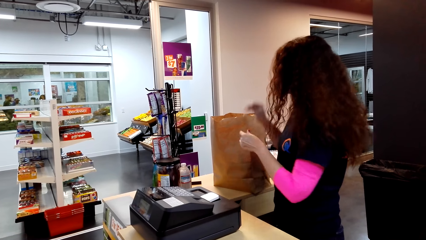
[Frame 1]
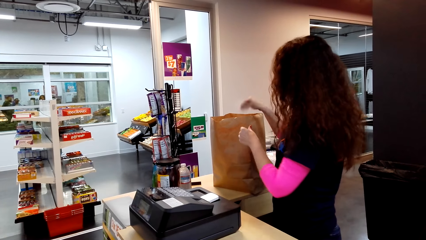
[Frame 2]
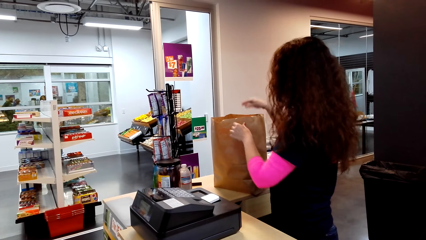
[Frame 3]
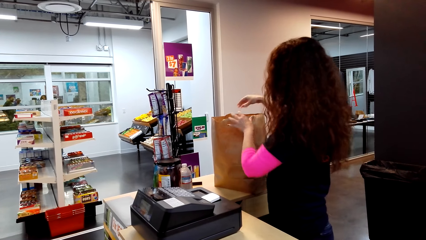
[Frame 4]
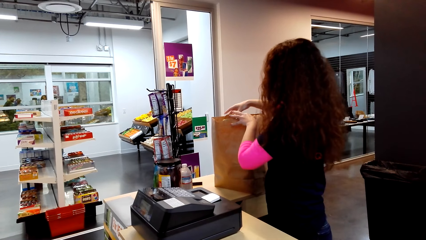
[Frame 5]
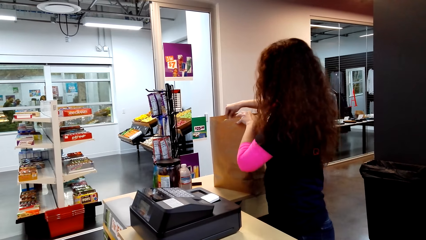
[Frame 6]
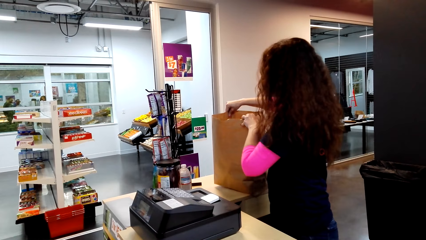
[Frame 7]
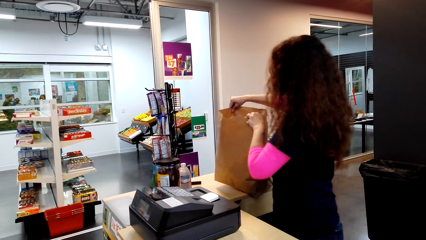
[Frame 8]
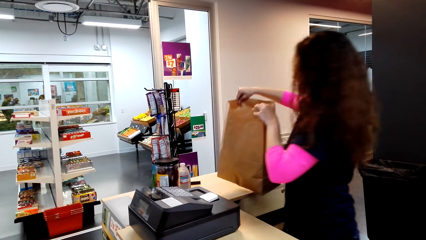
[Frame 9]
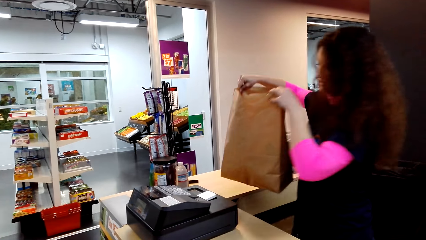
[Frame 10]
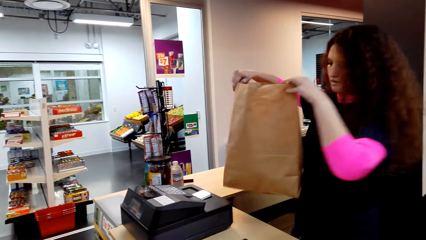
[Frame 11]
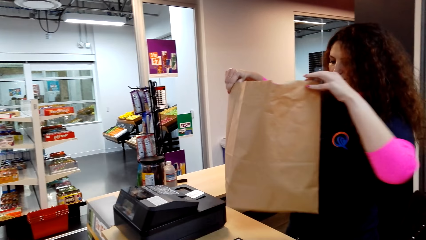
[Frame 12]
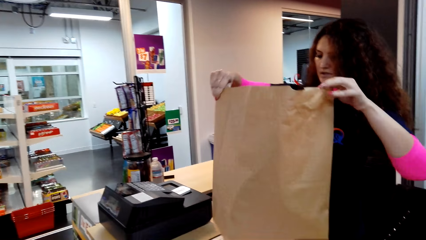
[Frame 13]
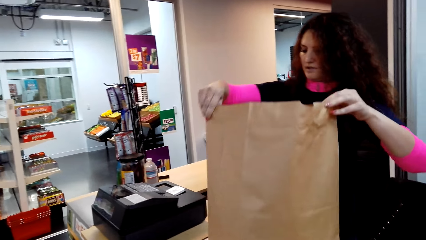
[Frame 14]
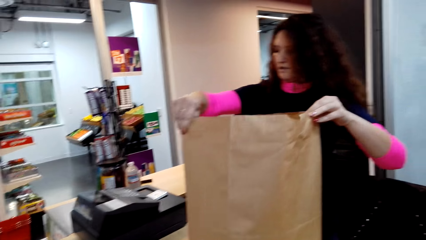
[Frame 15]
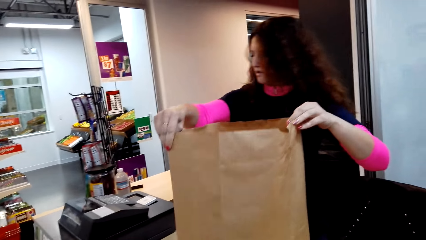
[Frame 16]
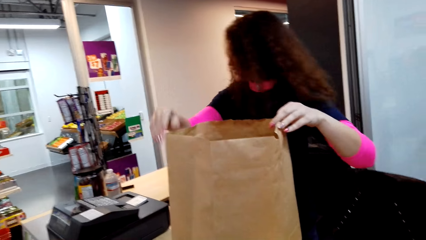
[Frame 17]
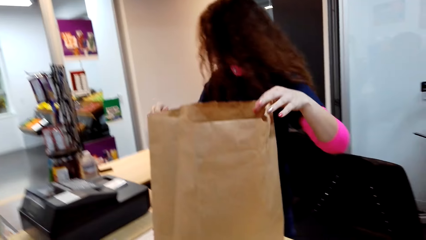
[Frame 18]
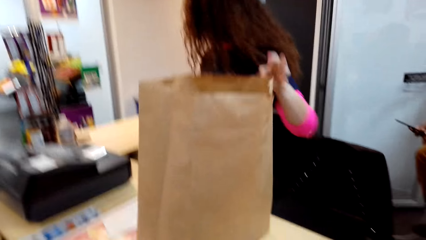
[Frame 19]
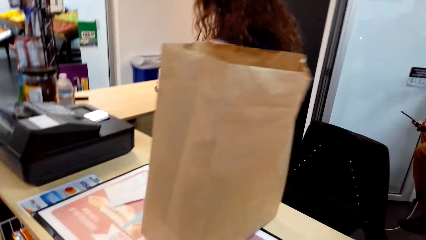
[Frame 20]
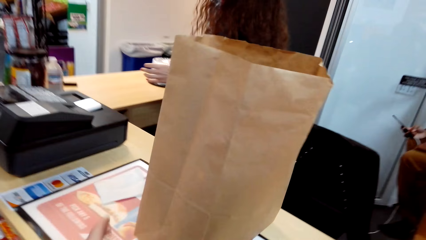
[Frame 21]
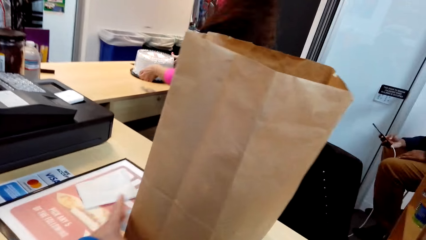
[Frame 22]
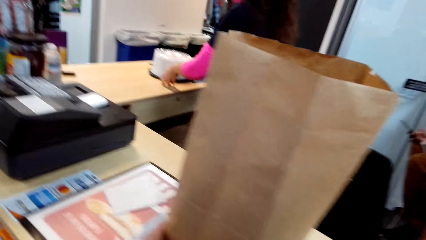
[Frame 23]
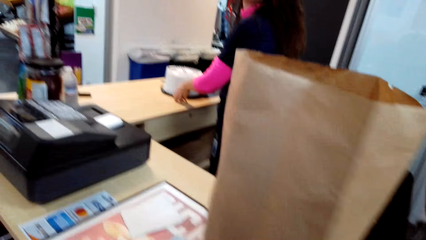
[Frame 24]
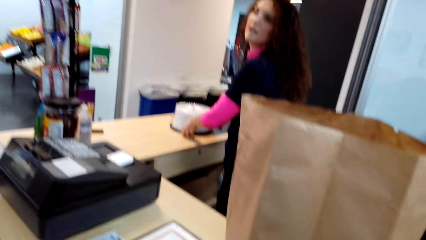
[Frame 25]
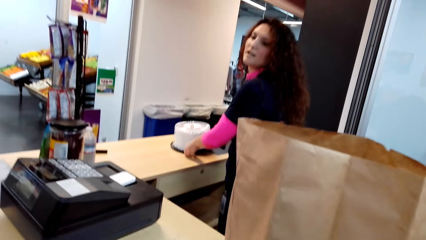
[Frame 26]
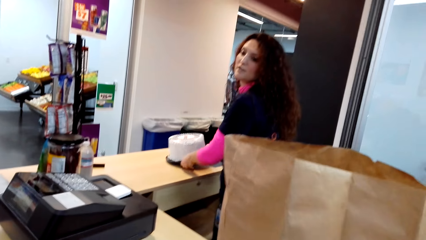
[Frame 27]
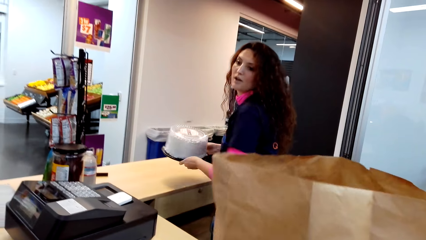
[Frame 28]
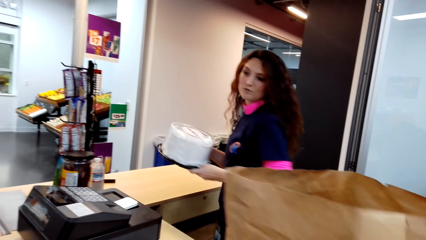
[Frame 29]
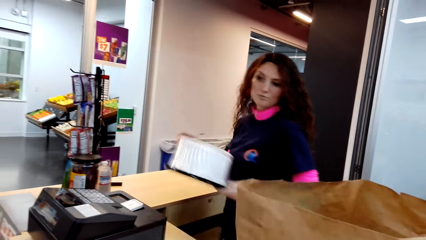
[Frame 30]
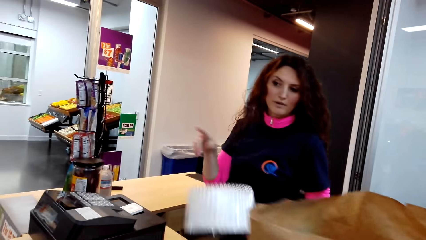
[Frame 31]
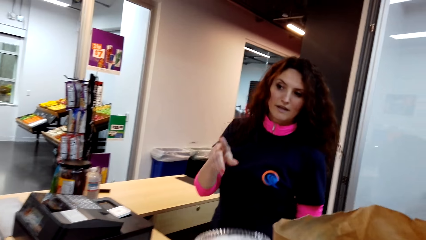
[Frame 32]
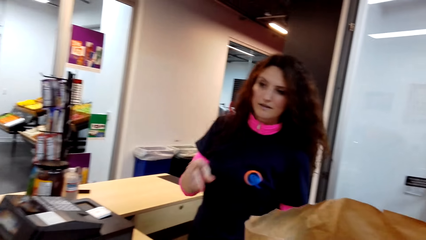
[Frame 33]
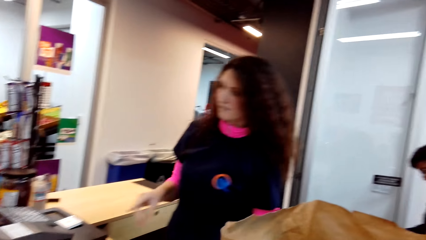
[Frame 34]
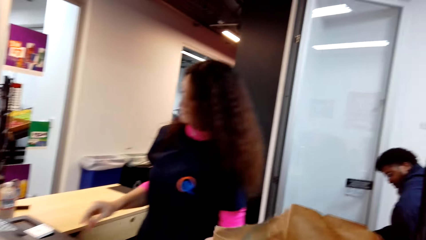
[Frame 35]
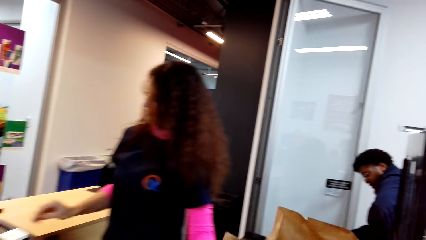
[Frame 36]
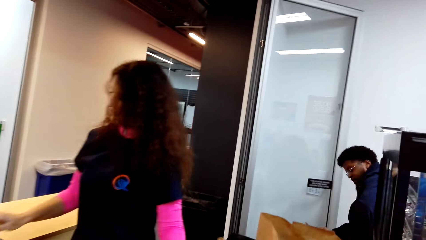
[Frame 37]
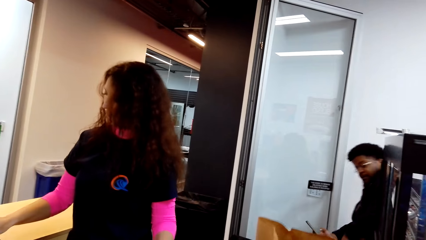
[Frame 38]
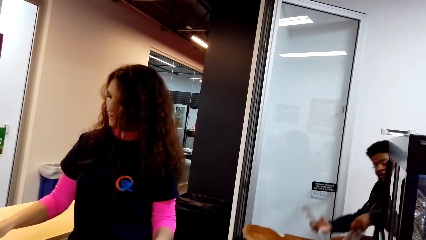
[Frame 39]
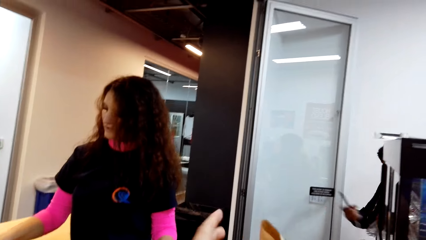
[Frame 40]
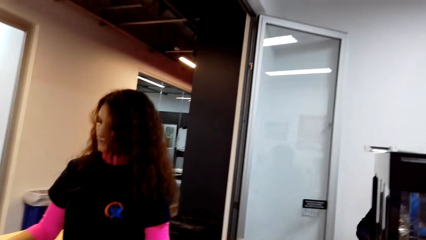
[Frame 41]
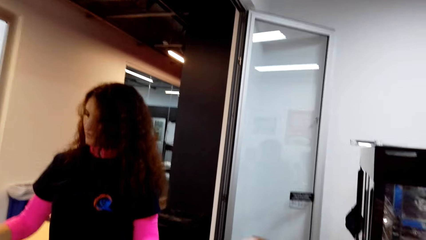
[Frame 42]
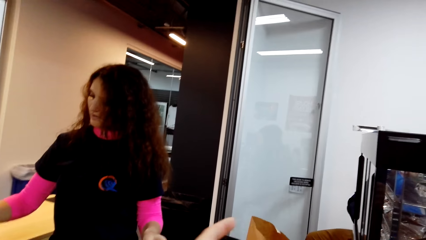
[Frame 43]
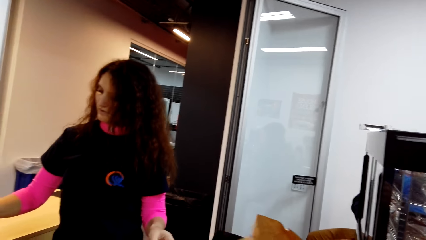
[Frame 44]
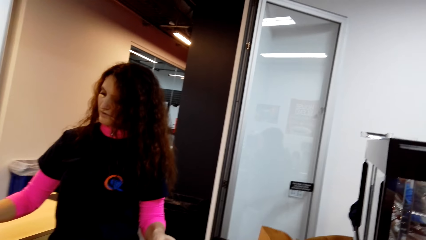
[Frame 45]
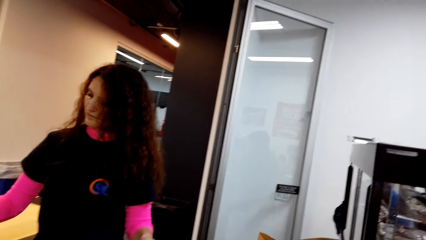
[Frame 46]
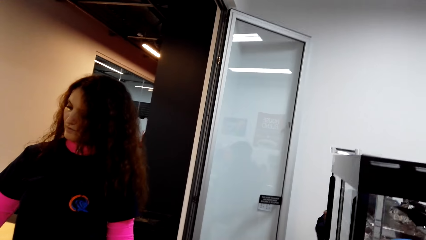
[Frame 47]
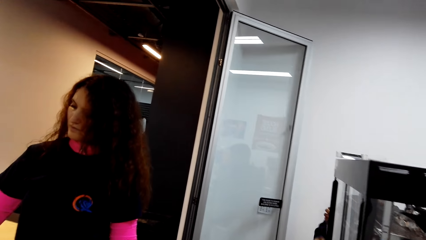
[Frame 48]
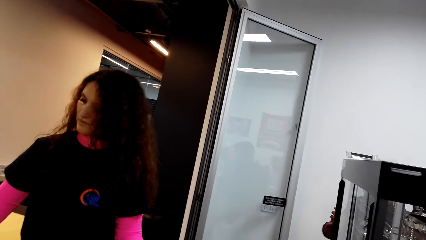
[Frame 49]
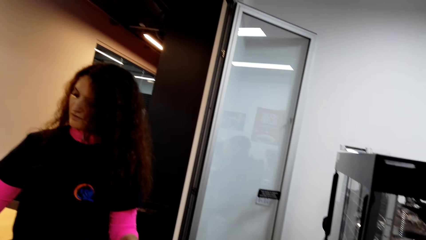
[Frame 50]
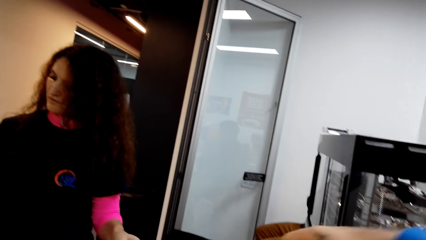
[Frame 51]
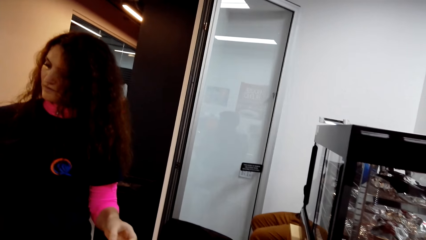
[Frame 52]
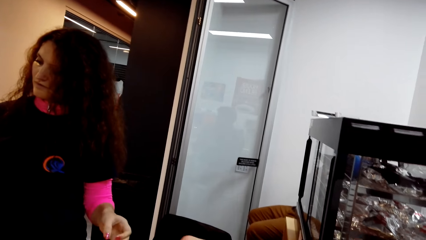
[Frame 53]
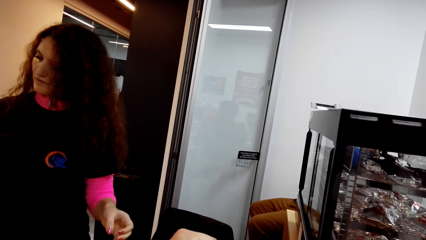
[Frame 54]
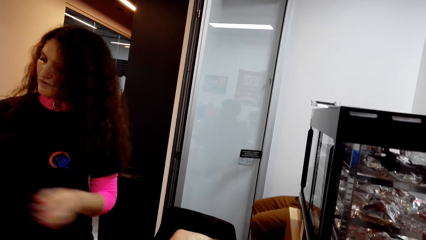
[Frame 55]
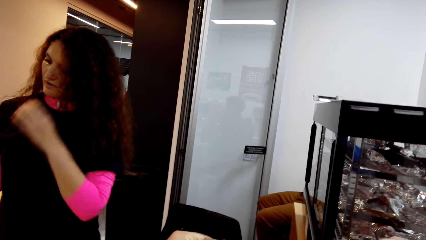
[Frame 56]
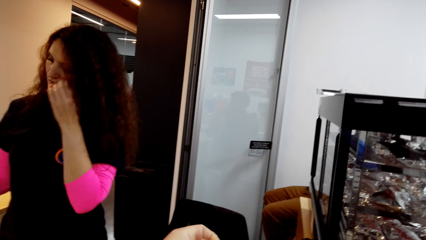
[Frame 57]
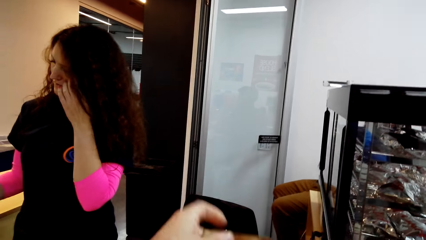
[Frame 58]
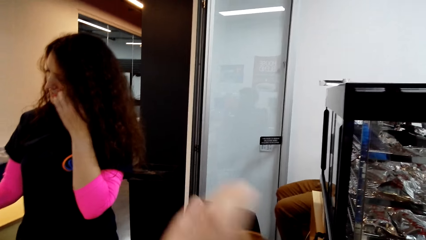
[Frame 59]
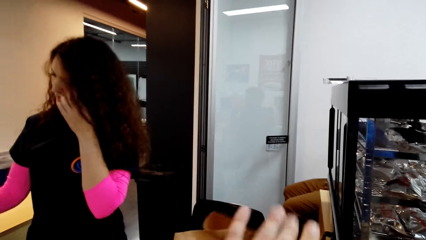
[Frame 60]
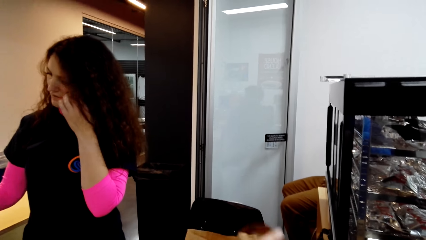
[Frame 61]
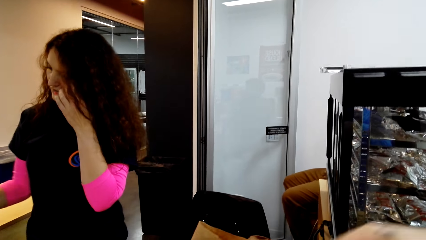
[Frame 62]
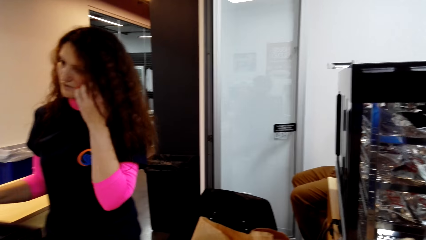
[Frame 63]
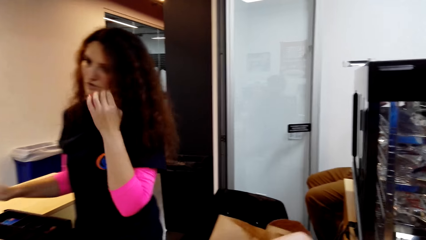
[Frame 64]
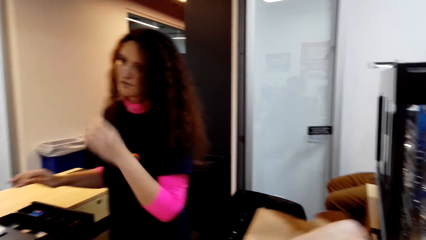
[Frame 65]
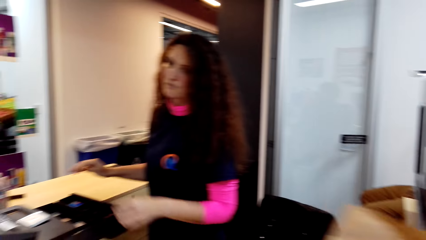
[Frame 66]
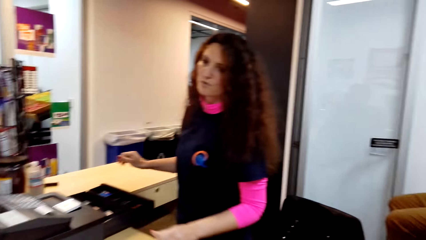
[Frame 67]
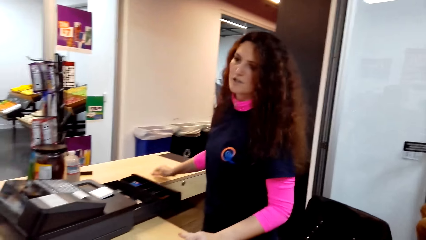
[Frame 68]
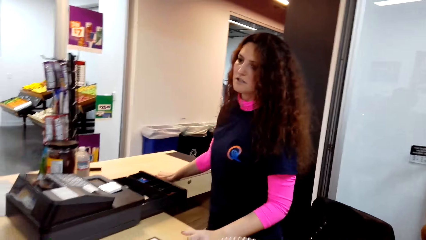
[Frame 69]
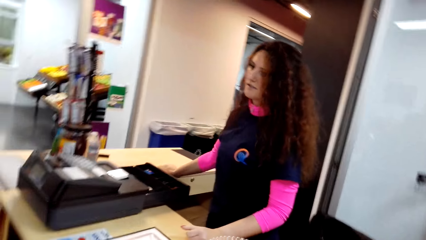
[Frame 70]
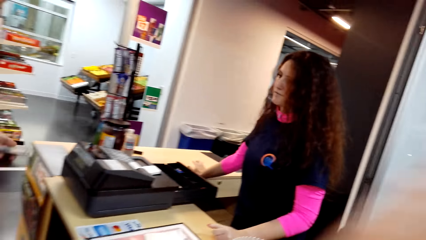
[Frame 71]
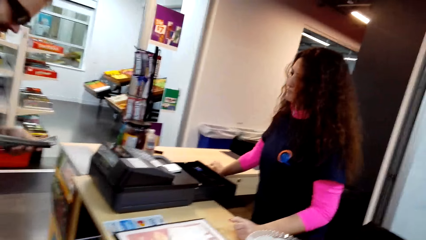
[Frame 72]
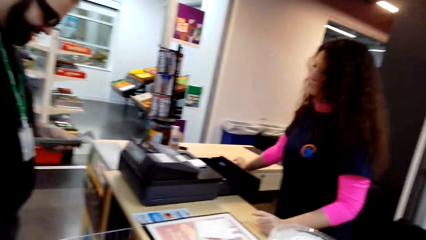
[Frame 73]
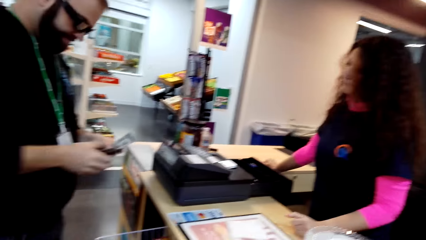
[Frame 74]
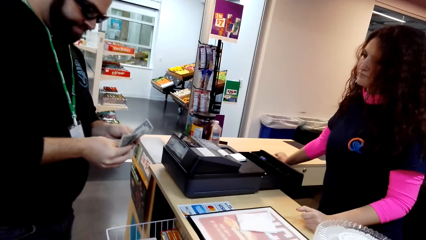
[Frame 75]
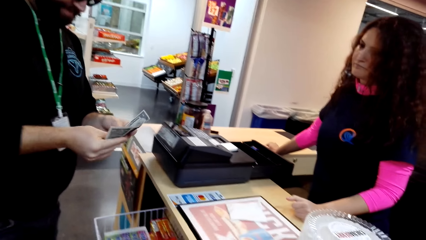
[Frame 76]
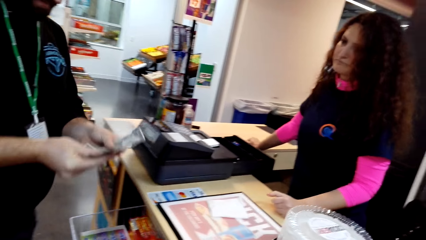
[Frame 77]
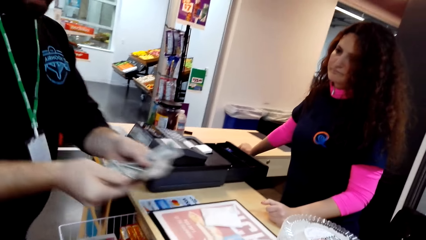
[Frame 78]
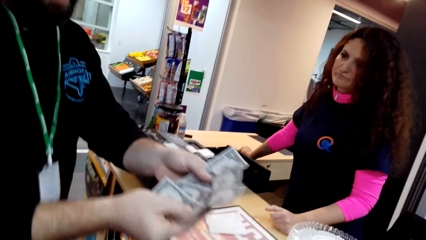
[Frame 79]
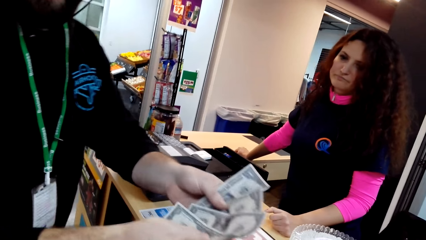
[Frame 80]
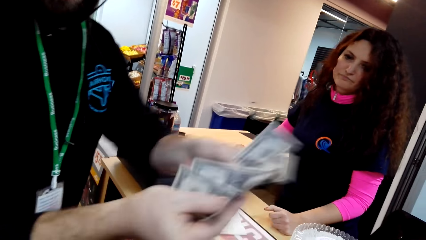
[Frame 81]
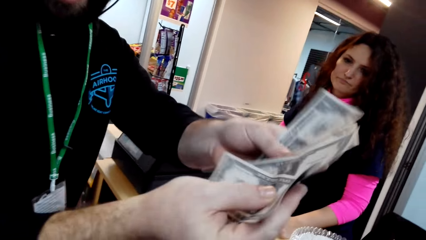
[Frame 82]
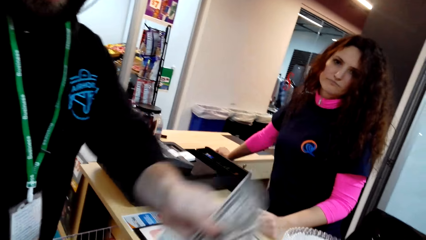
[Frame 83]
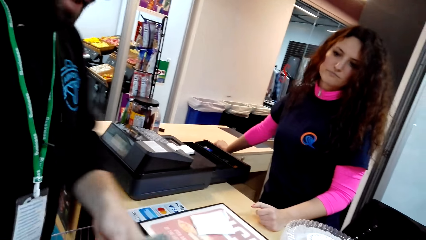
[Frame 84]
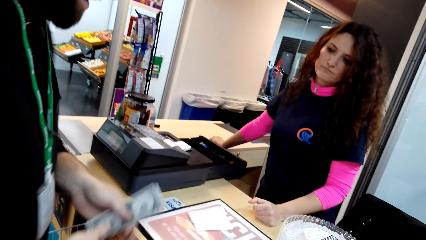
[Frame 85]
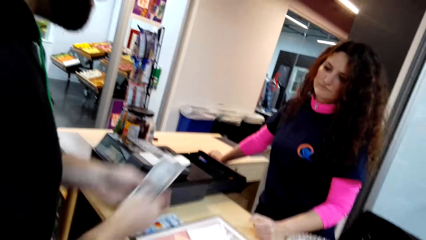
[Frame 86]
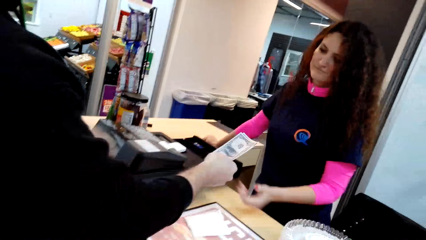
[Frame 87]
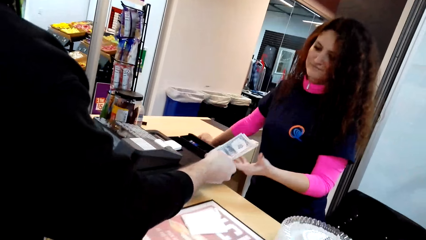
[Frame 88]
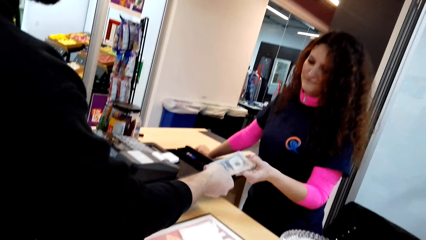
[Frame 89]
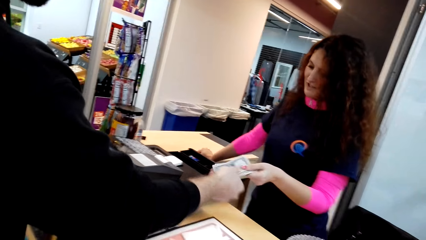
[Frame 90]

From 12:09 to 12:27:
A lady tears a receipt. The lady puts the receipt in the bag. The lady lifts the bag. The lady puts the bag on the counter. The lady picks up a cake. The camera wearer picks up a shopping bag. The lady puts the cake on the counter and moves her hand. The camera wearer dialogues with a cashier. They look around the cashier desk. The lady operates the point of sale machine. The lady scratches on the cheek. The lady taps on the counter. A man shows money to the camera wearer. The man hands the money to the lady.
